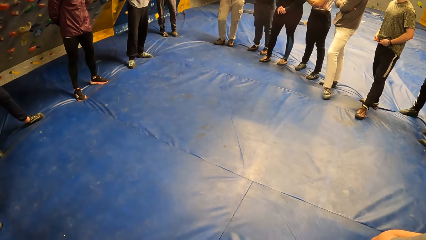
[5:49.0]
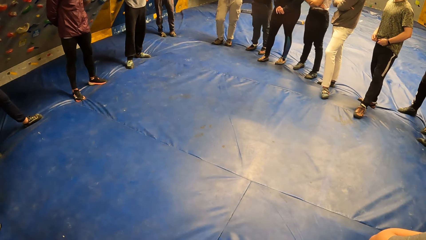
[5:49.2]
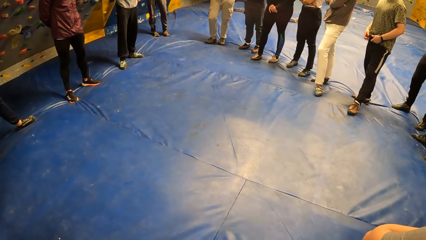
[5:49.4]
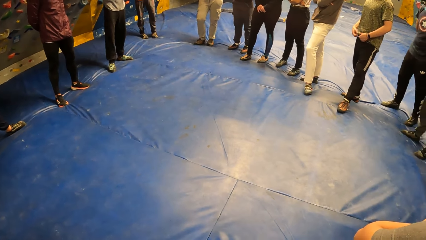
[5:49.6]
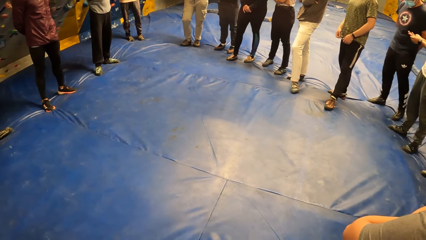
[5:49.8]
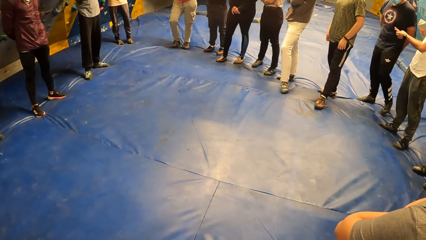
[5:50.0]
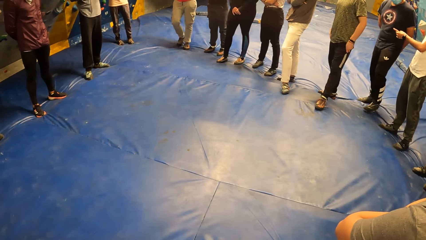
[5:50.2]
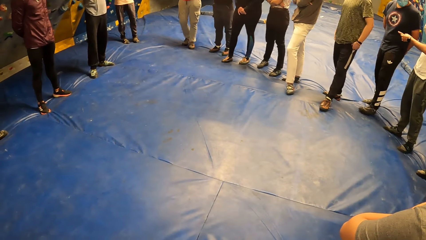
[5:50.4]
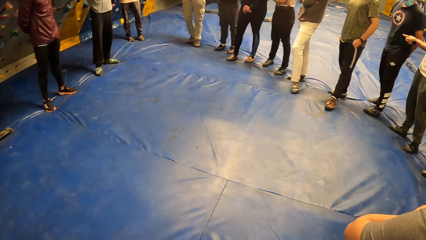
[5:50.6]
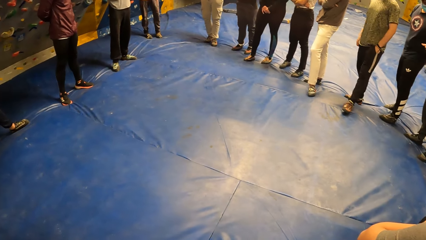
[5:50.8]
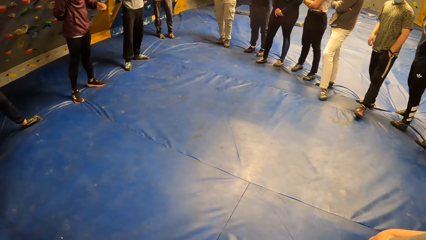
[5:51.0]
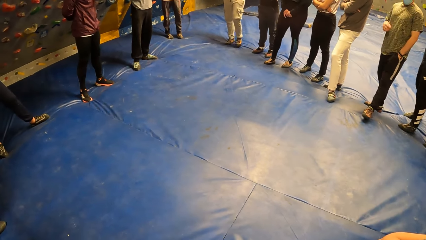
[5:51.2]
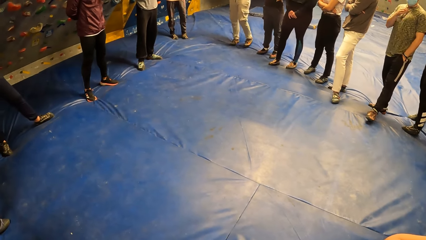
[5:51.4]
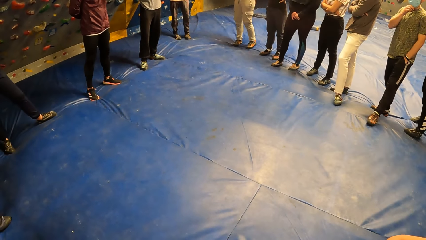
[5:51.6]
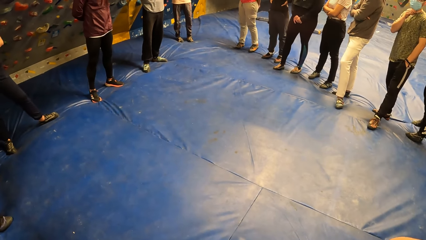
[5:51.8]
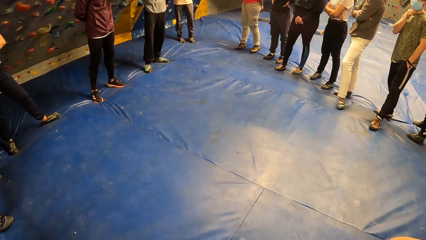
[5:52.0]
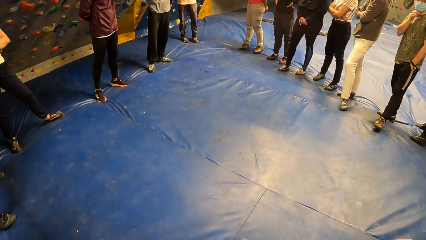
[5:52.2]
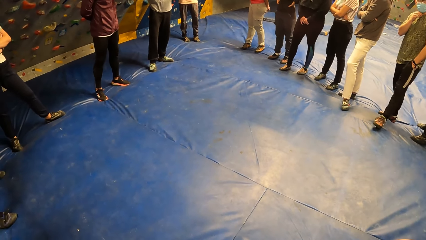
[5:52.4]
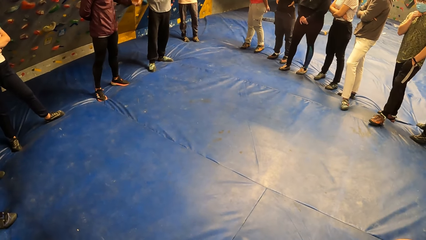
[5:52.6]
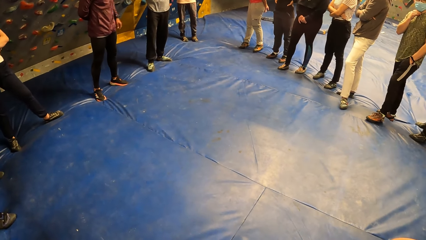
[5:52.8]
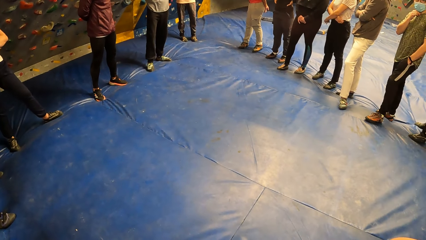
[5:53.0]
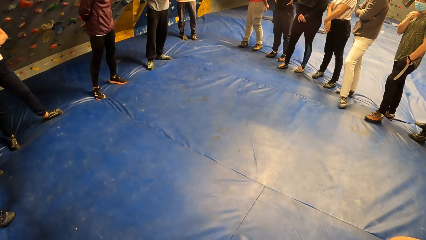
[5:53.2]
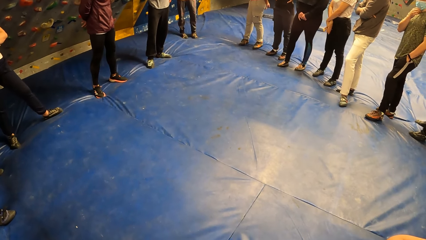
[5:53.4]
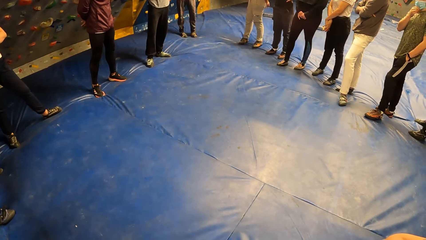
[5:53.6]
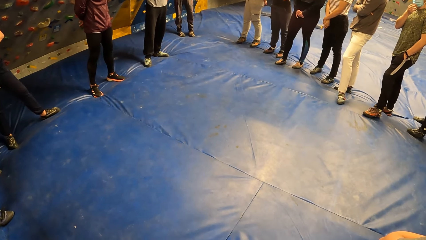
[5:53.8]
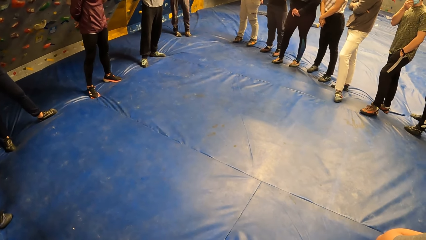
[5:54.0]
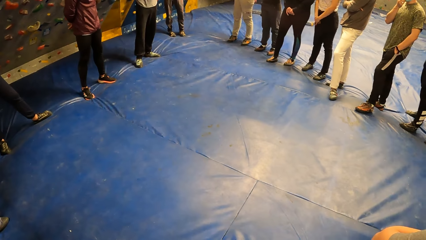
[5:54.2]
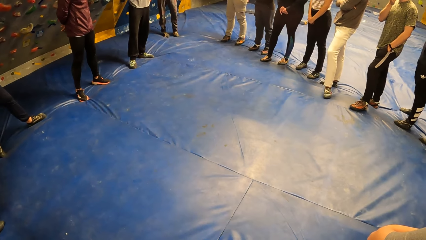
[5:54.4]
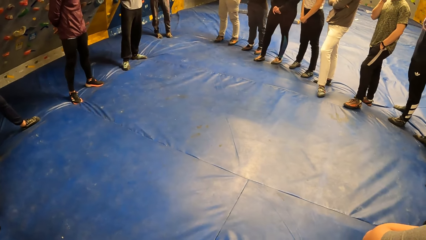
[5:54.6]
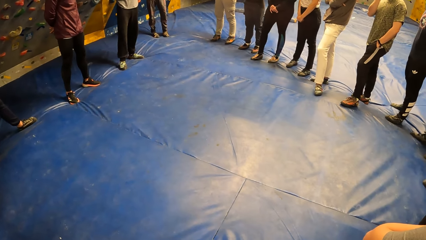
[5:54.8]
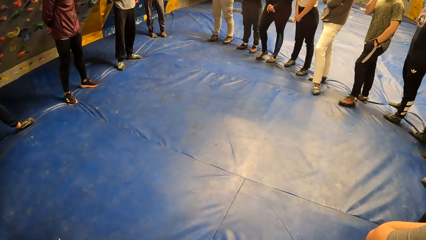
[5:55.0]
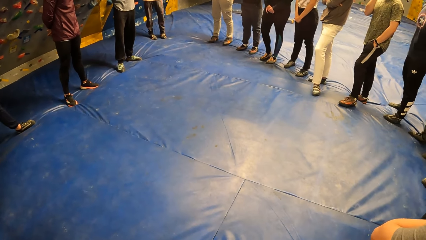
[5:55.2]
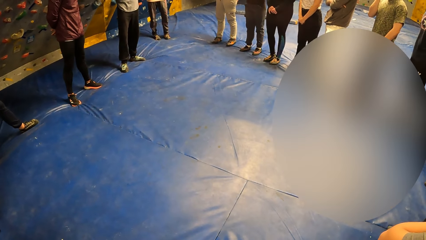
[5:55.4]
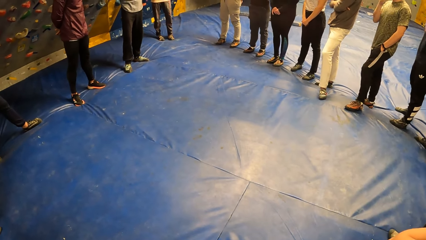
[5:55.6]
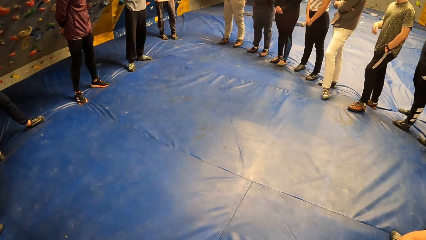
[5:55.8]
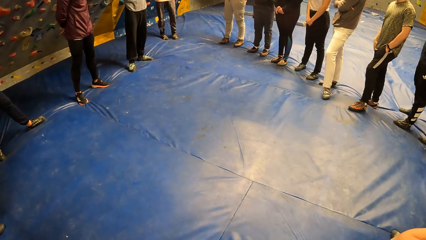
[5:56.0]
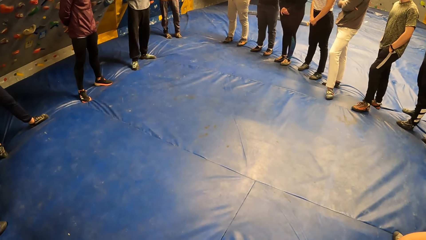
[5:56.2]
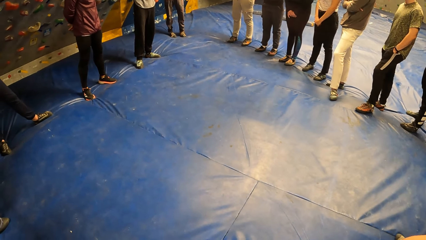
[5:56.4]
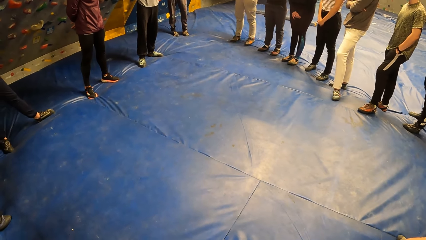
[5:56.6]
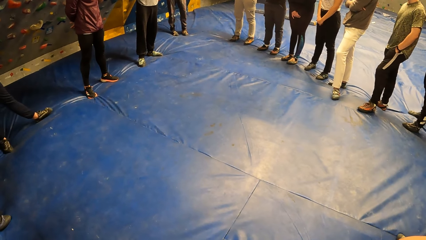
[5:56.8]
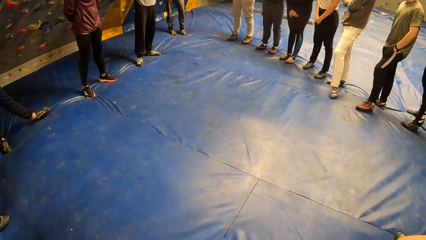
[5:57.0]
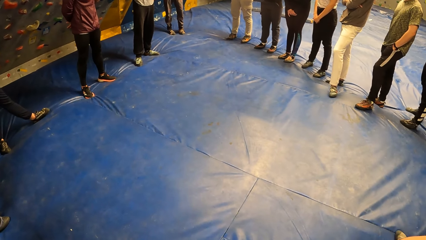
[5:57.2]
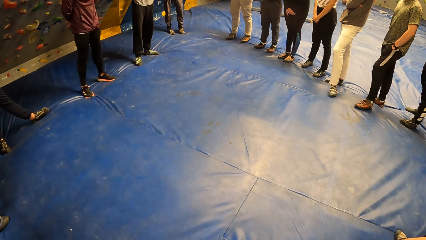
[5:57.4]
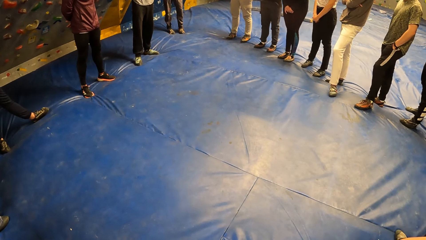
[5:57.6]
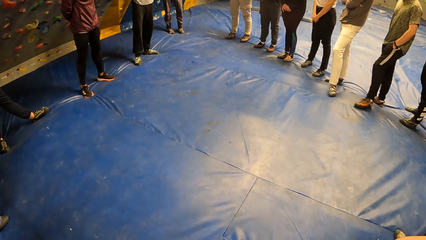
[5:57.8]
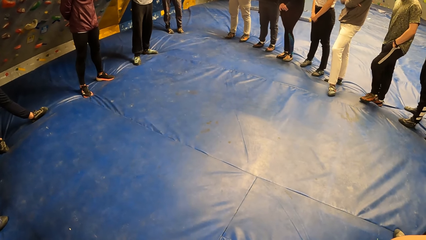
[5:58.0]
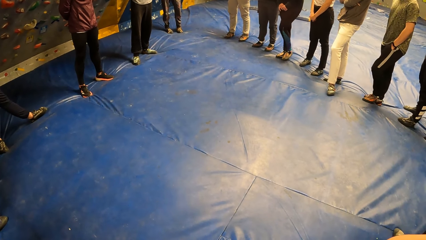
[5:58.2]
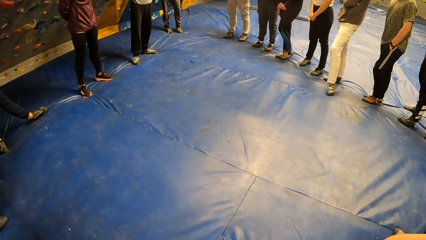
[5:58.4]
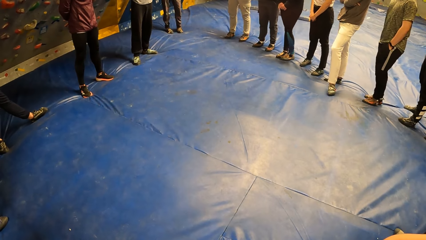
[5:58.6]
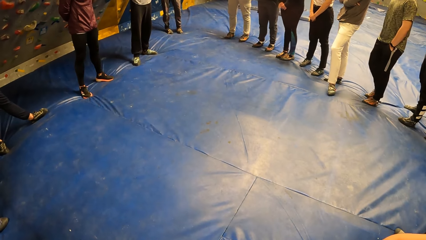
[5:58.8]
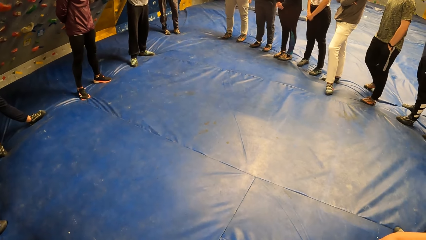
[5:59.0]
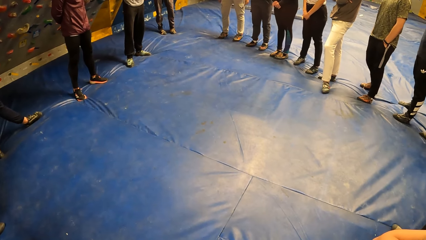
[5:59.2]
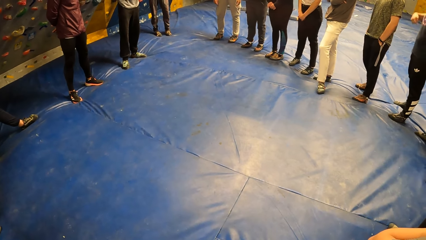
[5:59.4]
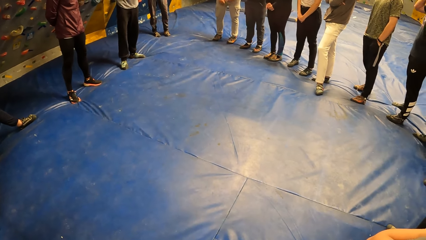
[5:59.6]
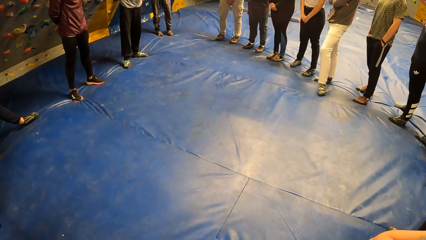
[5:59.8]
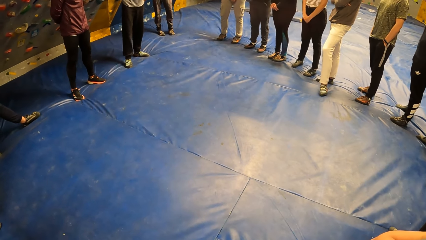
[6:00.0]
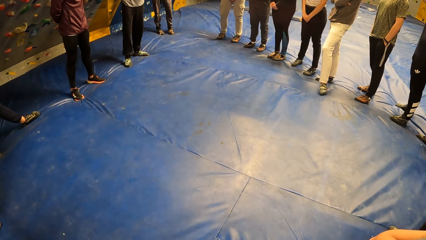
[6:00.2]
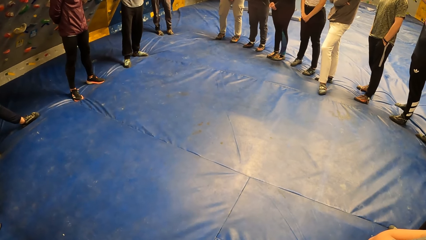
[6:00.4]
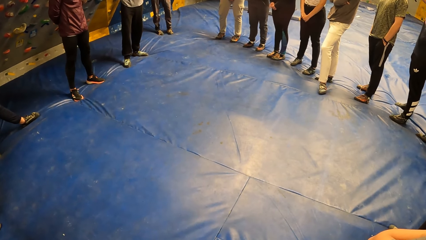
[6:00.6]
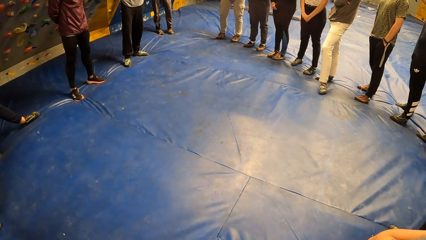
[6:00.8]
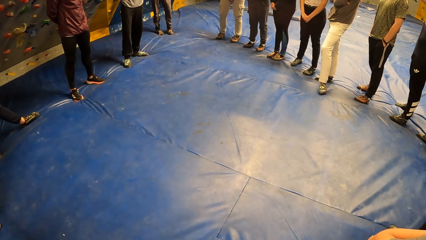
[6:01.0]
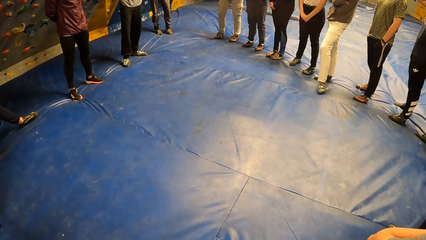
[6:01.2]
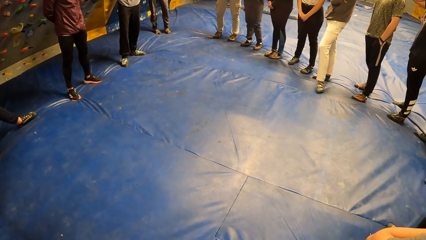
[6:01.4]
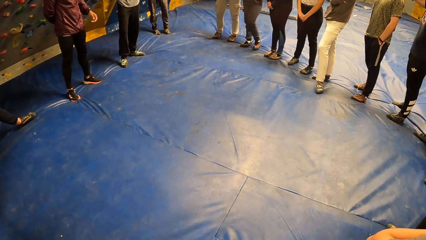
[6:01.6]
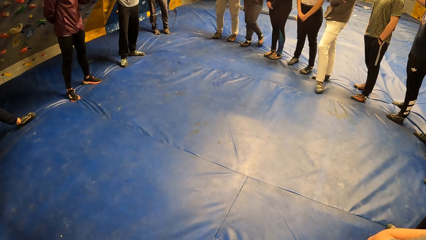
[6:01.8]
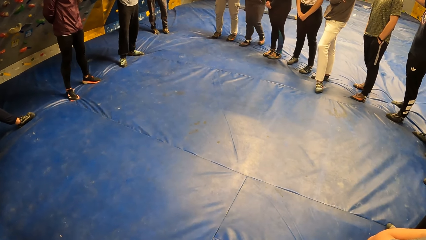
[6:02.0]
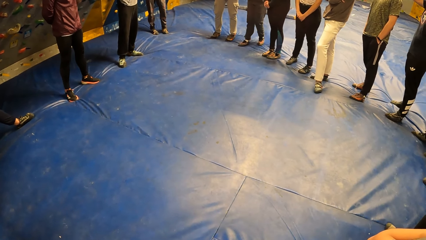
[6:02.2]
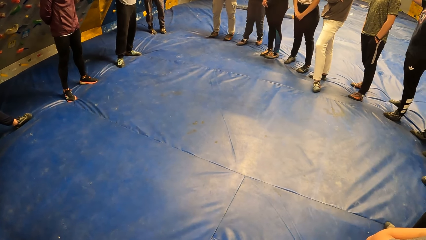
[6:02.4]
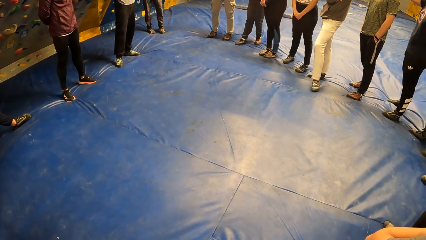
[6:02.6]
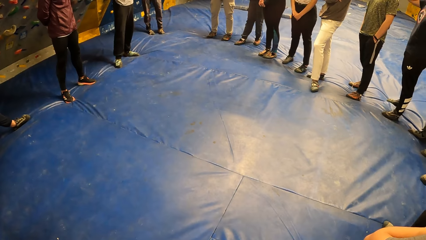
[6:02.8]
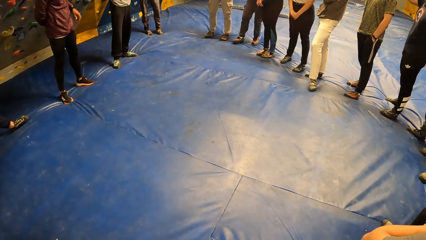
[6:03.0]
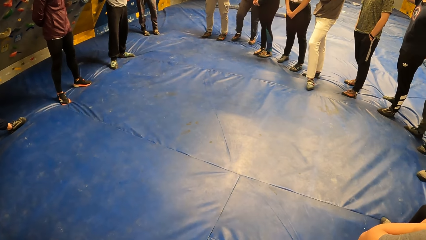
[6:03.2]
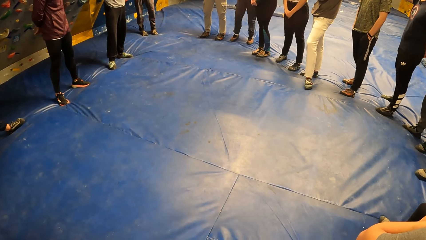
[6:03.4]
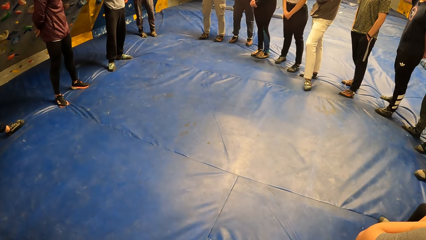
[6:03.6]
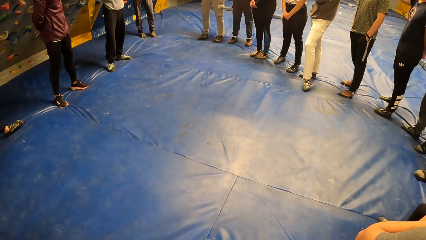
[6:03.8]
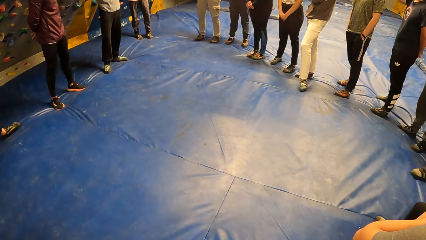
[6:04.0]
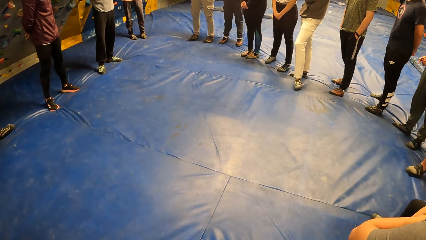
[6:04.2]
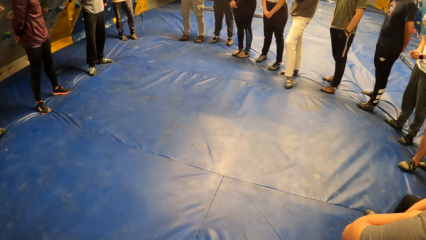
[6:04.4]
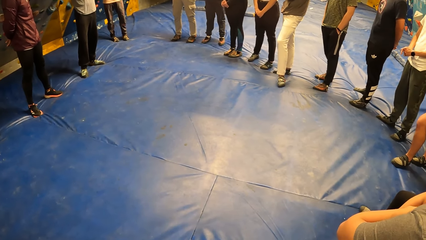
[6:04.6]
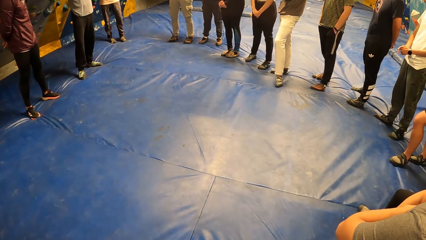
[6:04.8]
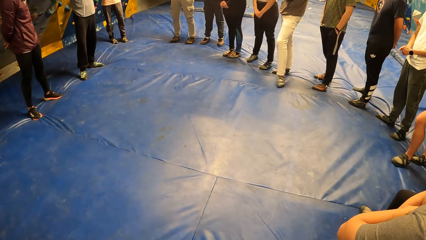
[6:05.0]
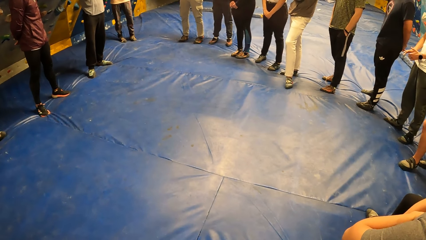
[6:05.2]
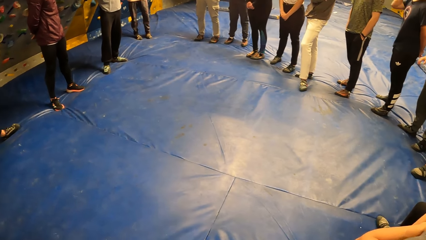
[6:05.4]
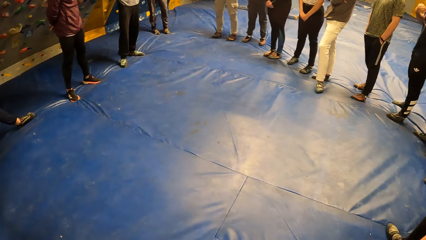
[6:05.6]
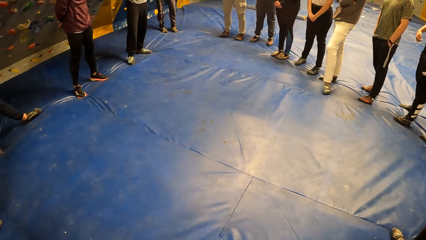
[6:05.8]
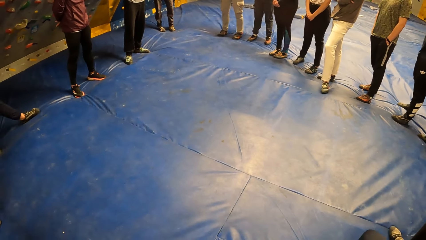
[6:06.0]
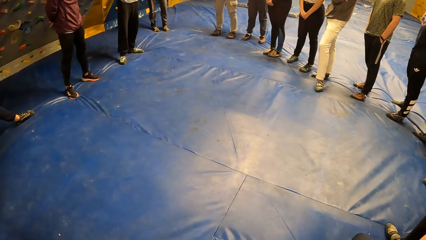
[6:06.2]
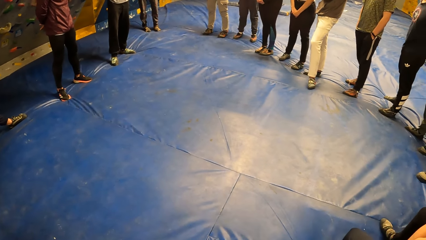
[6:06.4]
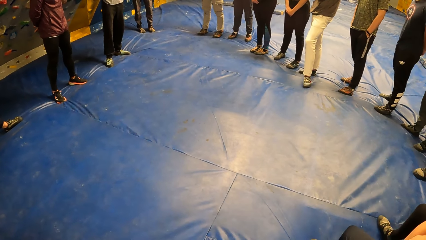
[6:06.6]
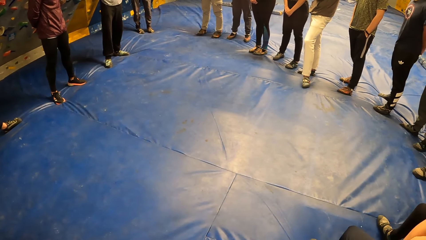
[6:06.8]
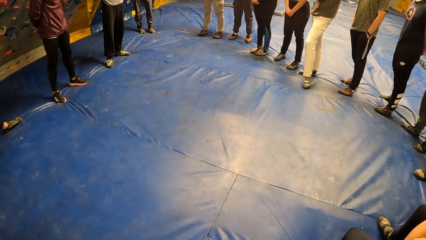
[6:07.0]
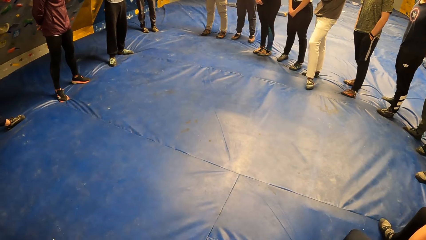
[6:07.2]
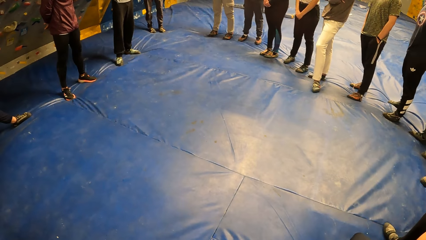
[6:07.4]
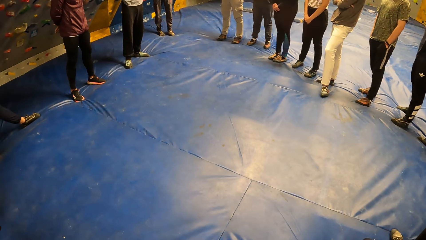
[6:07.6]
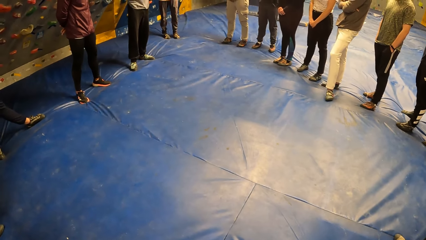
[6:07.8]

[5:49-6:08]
The man puts his left hand in his trouser pockets. The man touches his nose mask with his right hand.
